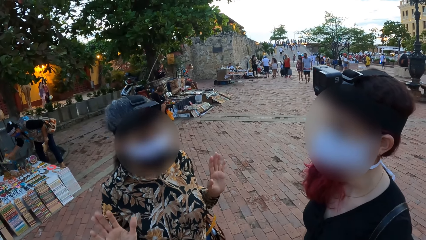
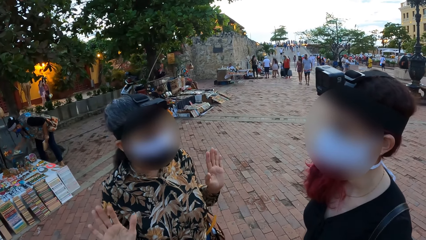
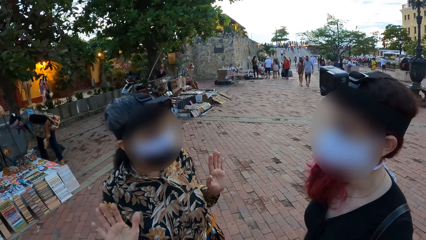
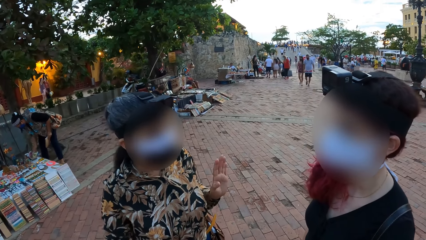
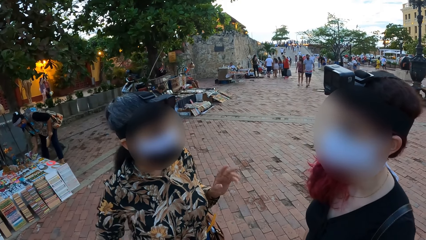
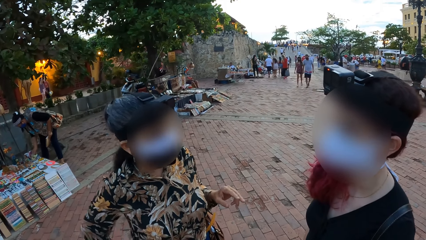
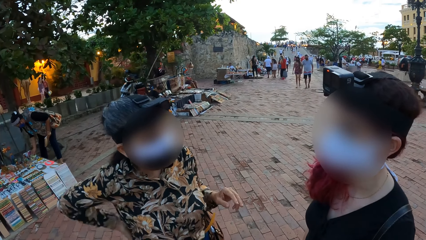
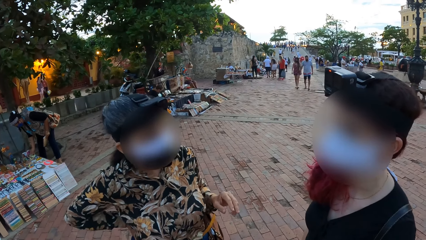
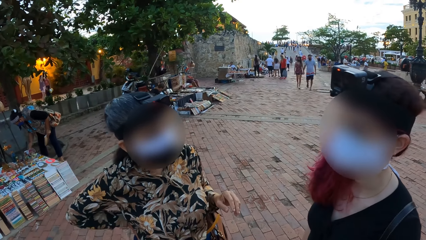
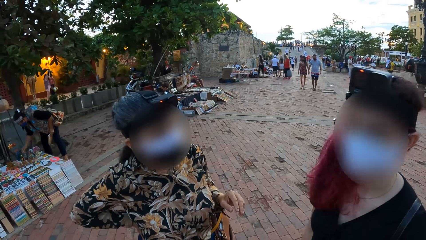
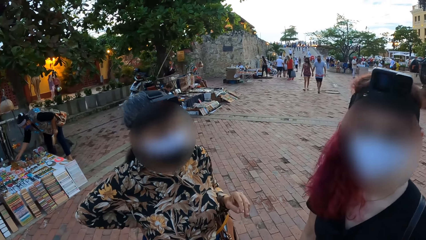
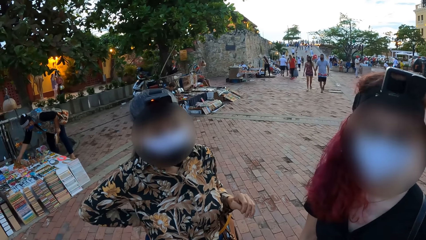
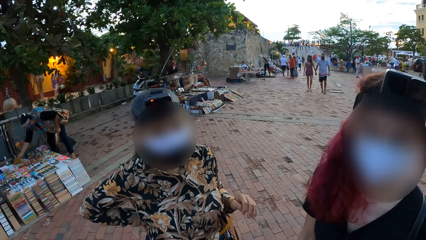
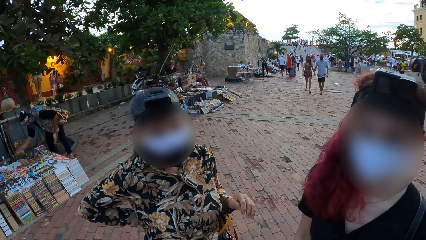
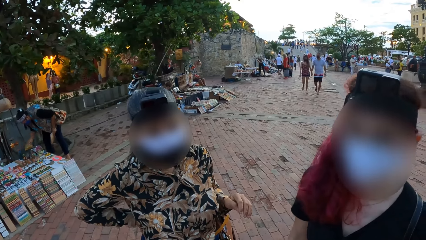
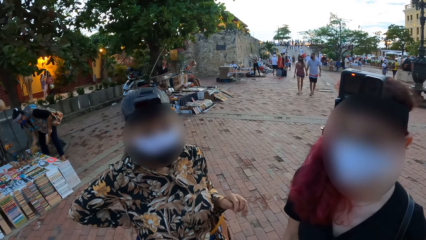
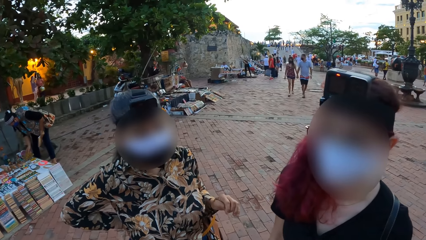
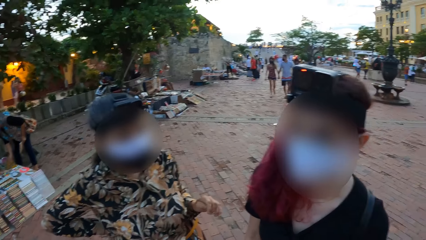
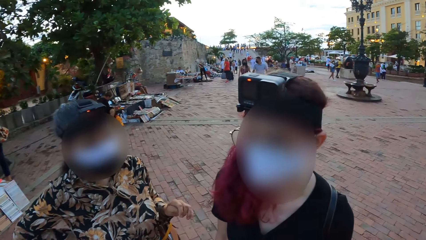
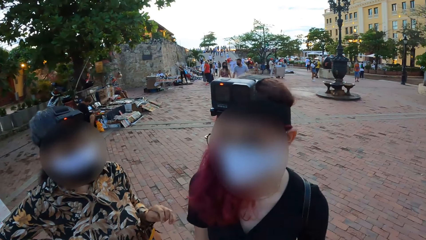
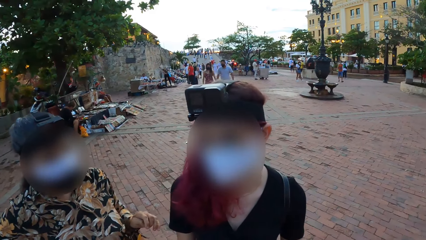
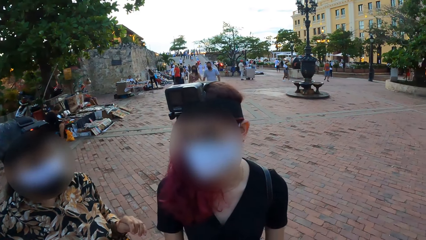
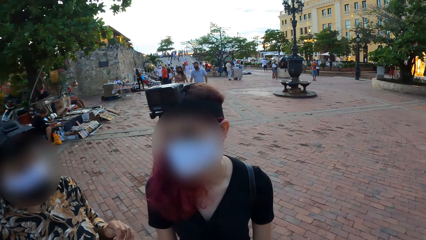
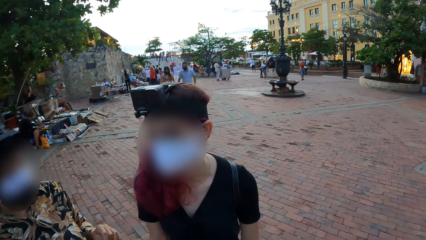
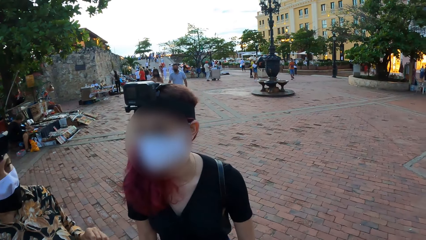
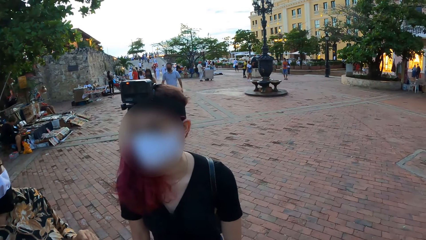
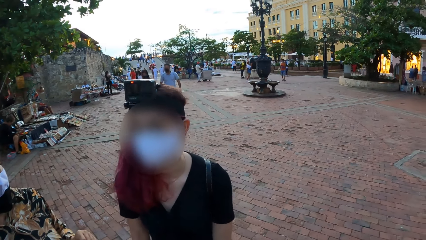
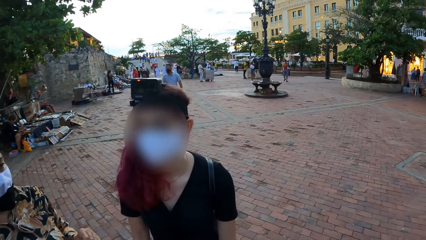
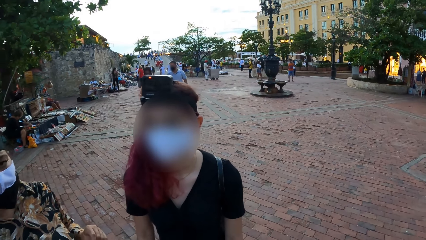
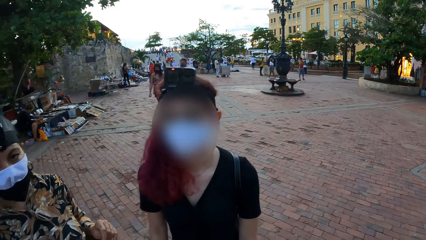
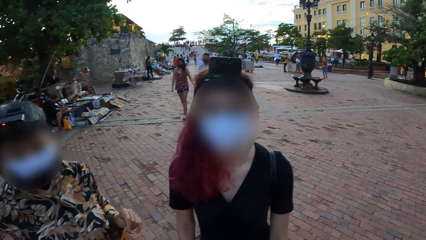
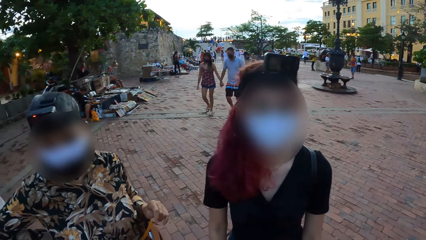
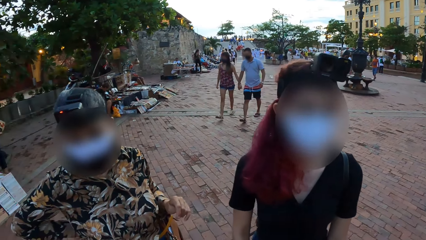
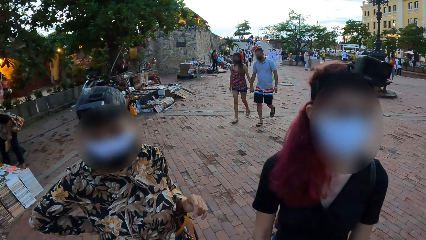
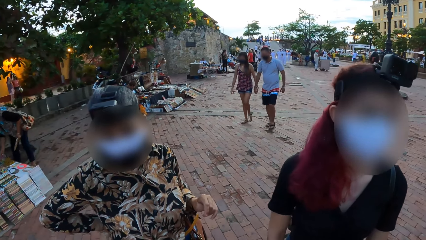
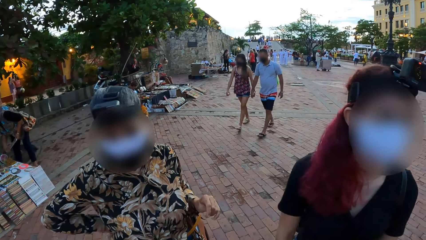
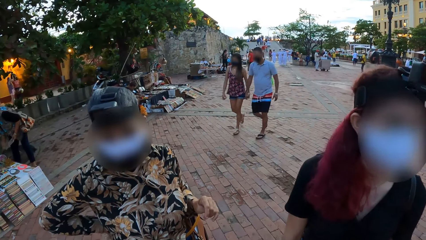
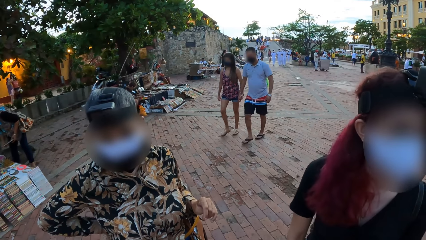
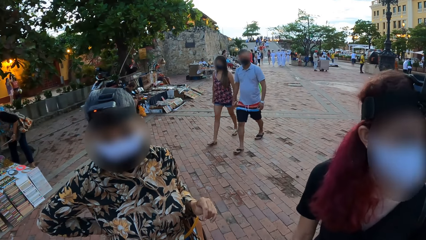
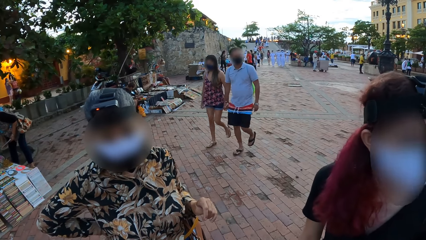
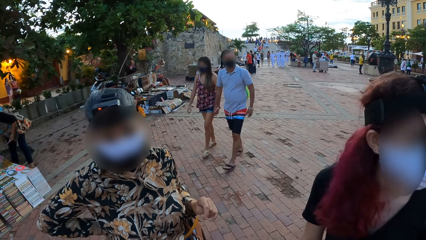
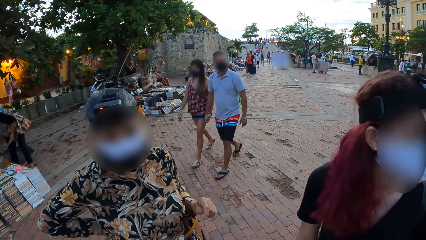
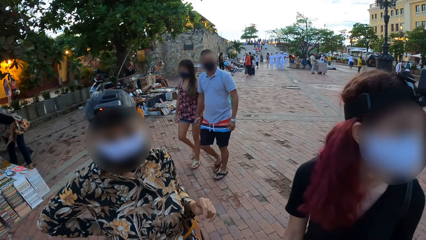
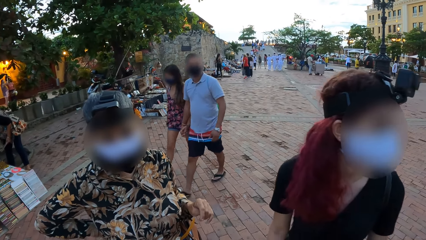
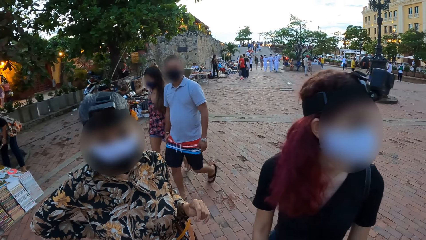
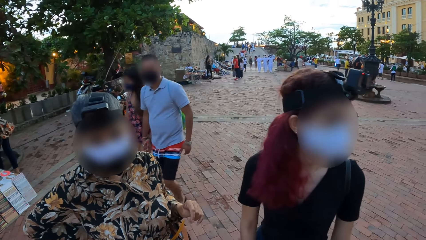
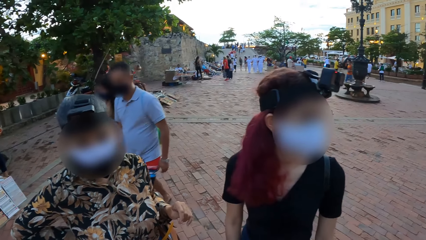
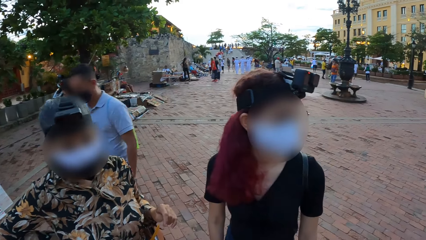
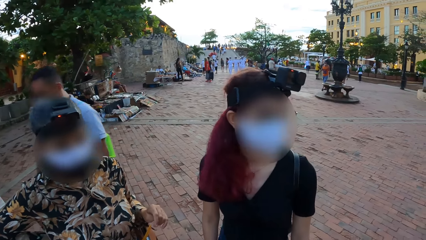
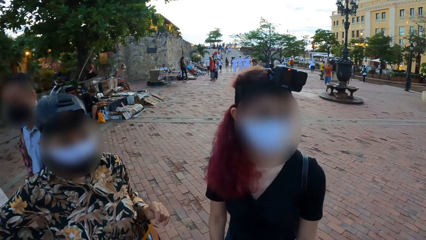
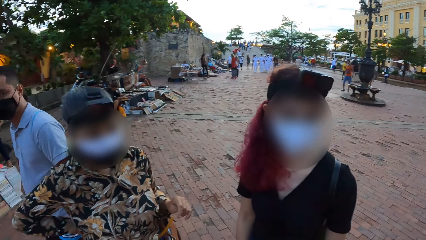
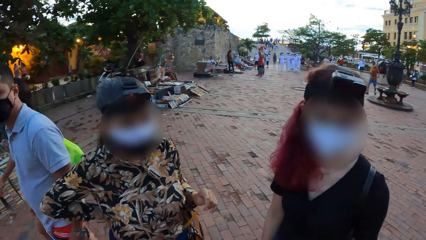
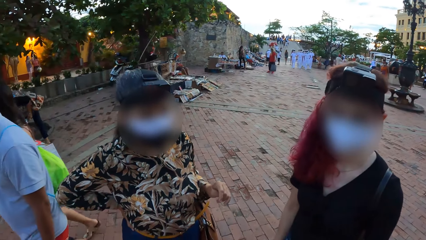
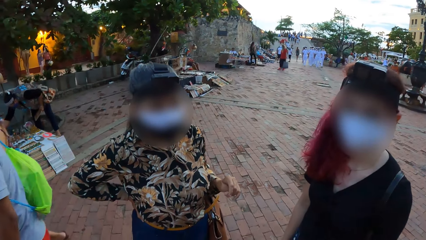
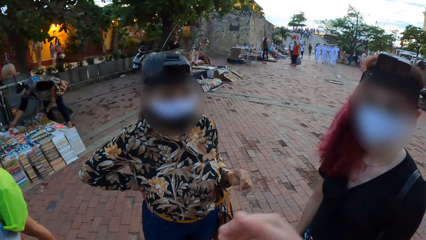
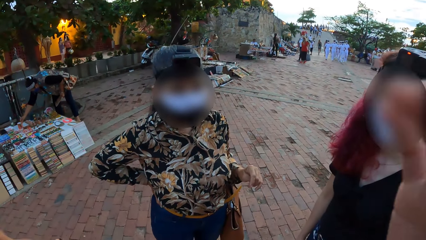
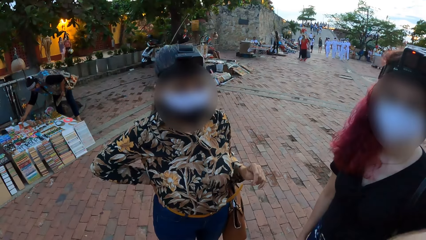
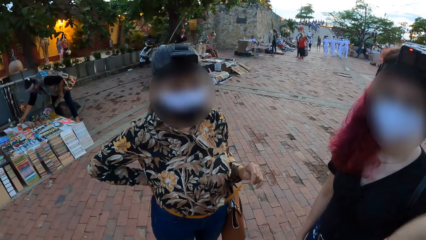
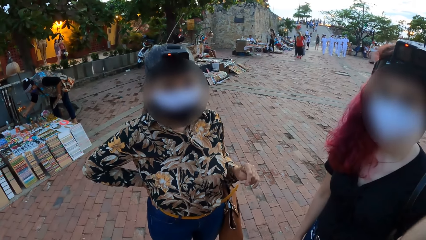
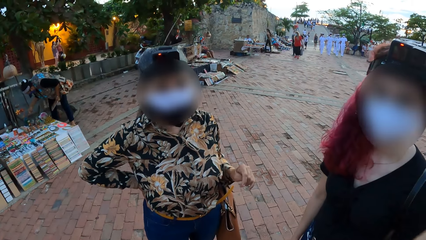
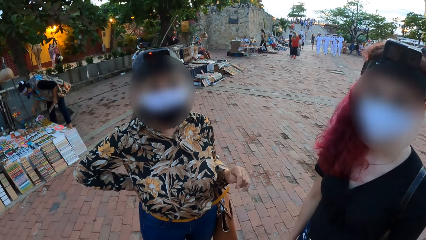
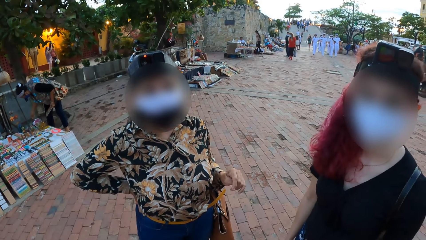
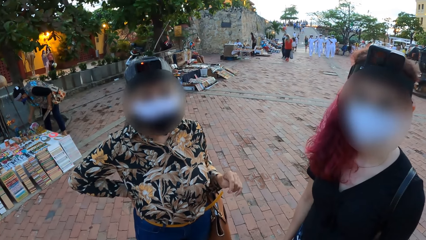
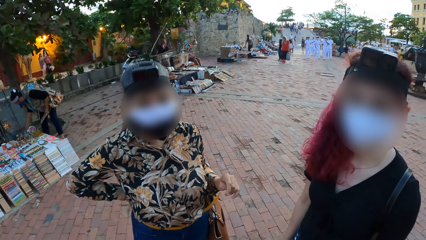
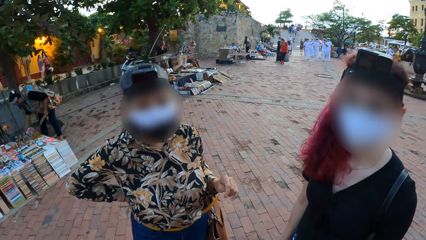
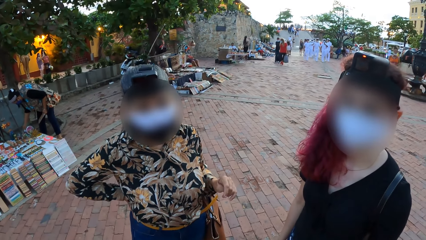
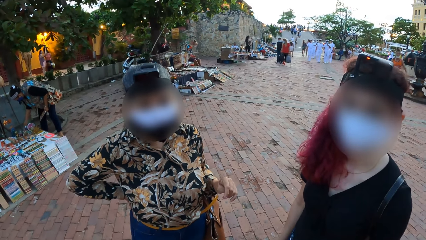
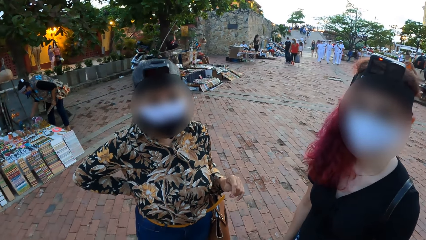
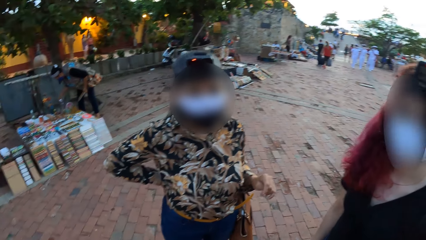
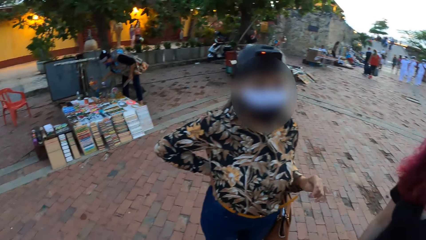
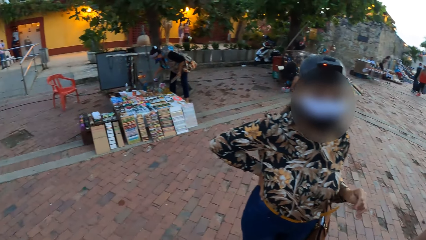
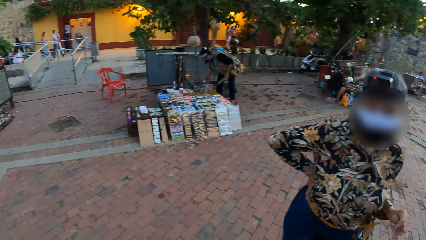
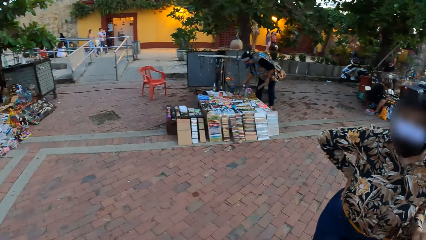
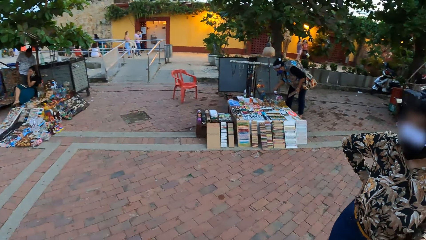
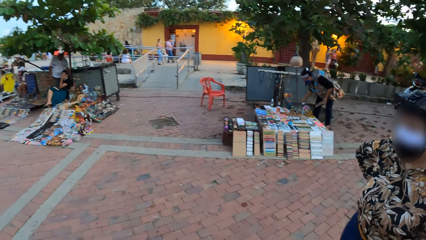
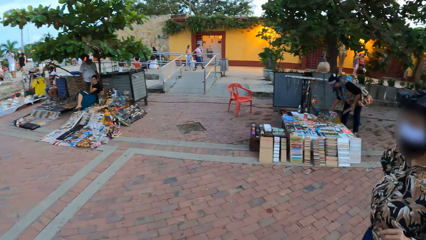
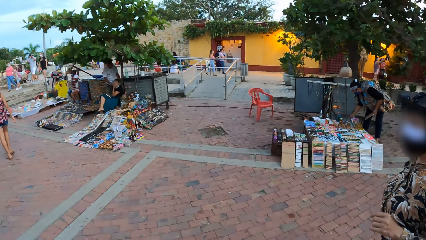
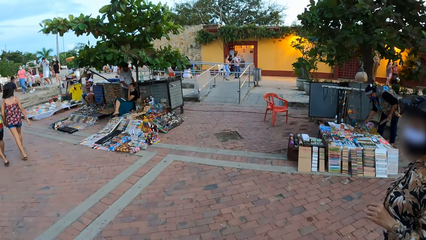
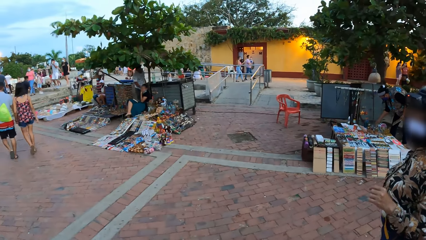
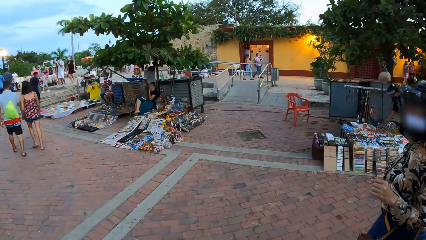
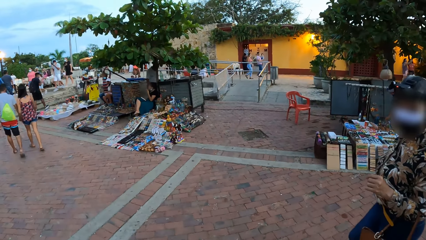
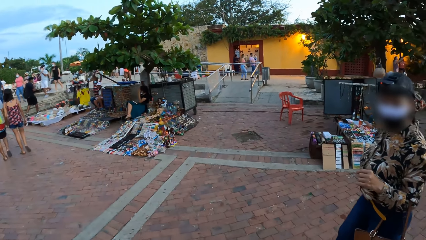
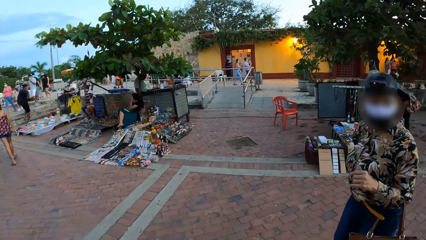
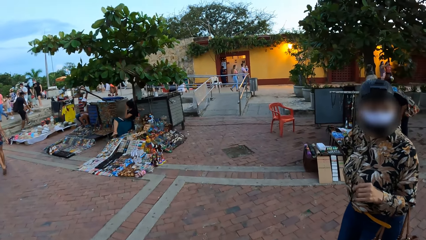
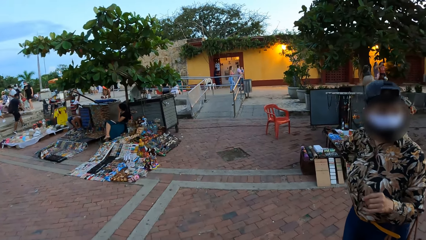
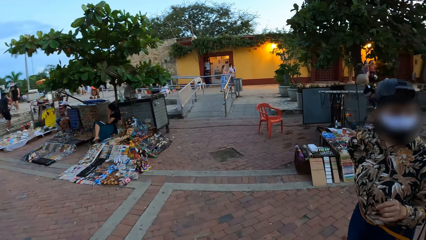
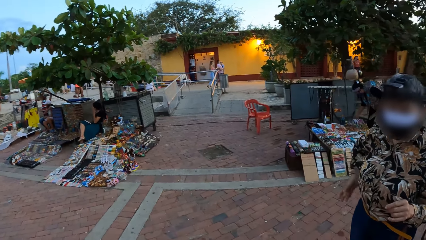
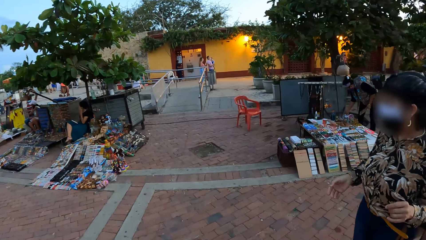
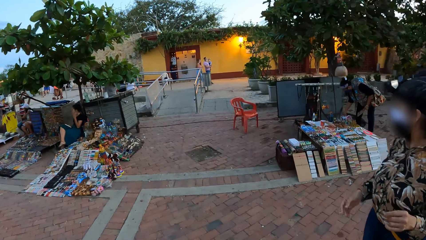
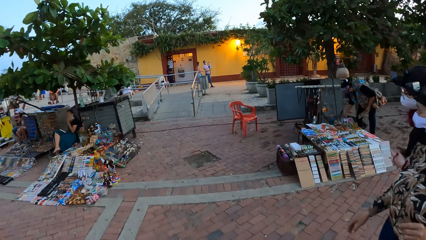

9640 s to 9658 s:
The woman picks a gift item from the souvenir stand with her right hand. The woman places the gift item in her right hand on the souvenir stand. The woman picks a frame from the souvenir stand with her right hand. The woman places the frame in her right hand on the souvenir stand. The woman holds the book in her left hand with both hands. The woman holds the book with her left hand. The camera wearer moves the hand. The woman picks a bottle from the souvenir stand with her right hand. The woman drops the bottle in her right hand on the souvenir stand. The camera wearer walks around. The woman walks around.
